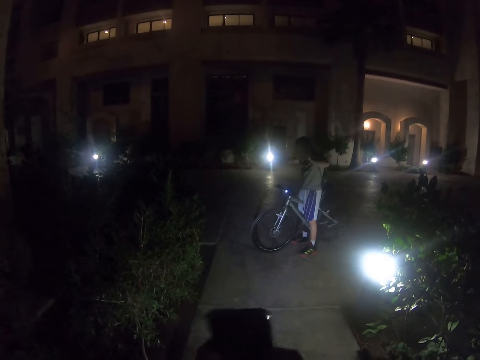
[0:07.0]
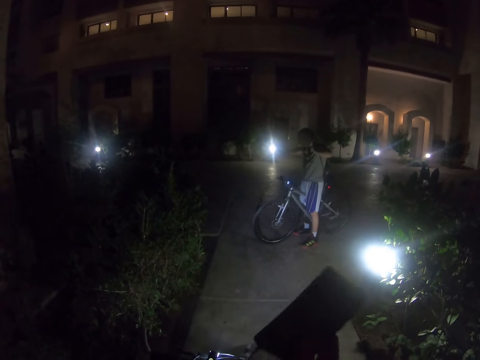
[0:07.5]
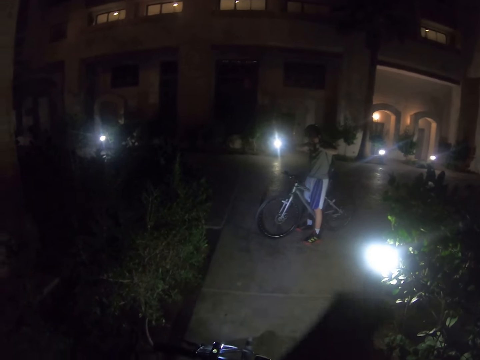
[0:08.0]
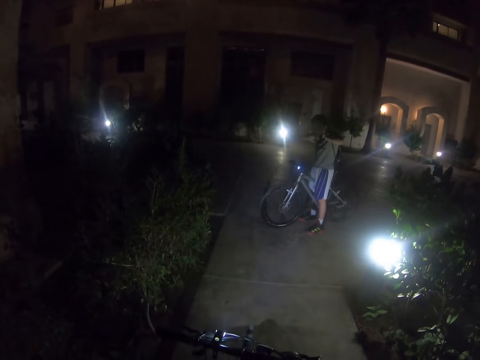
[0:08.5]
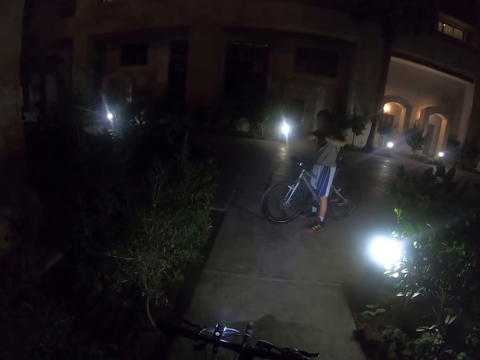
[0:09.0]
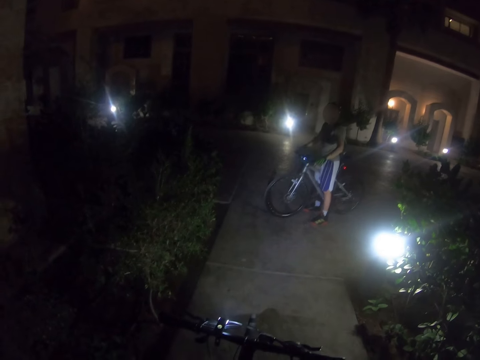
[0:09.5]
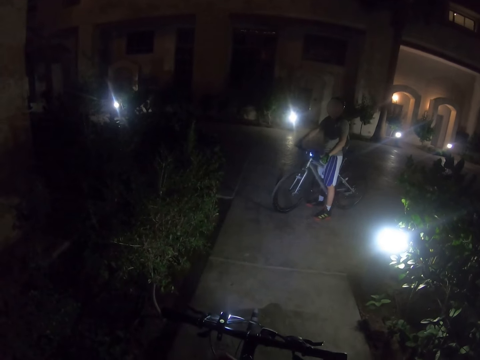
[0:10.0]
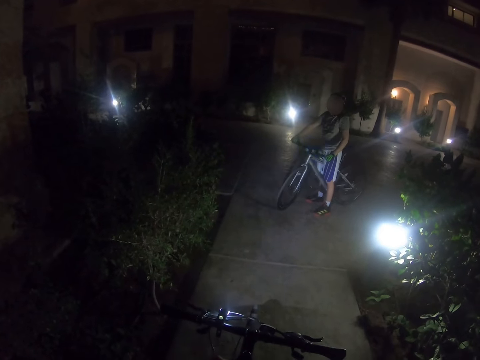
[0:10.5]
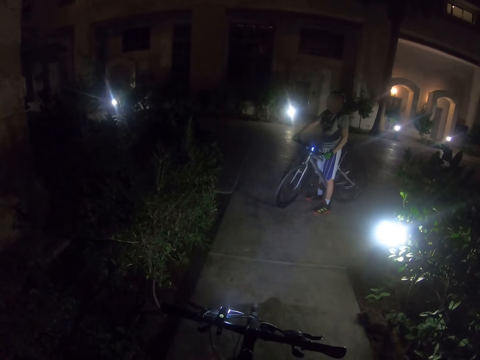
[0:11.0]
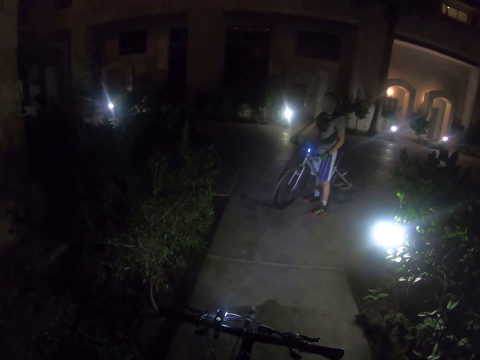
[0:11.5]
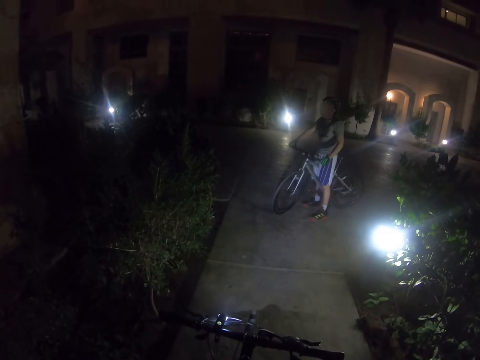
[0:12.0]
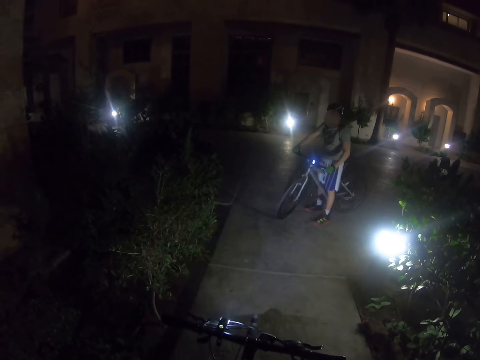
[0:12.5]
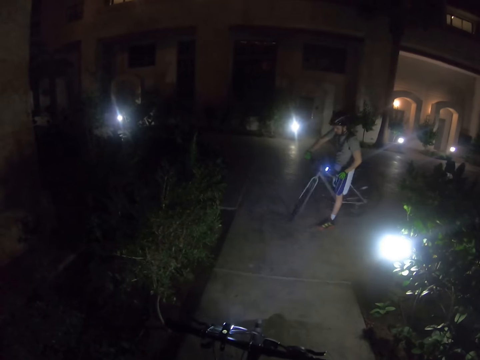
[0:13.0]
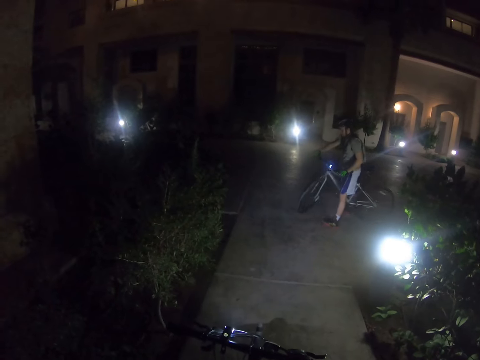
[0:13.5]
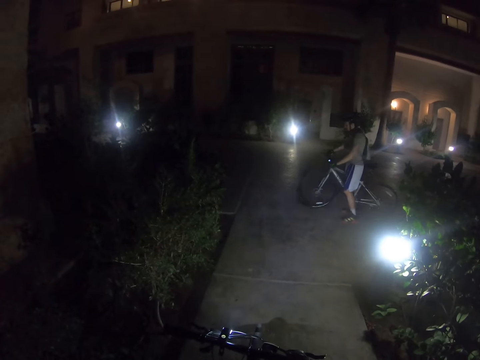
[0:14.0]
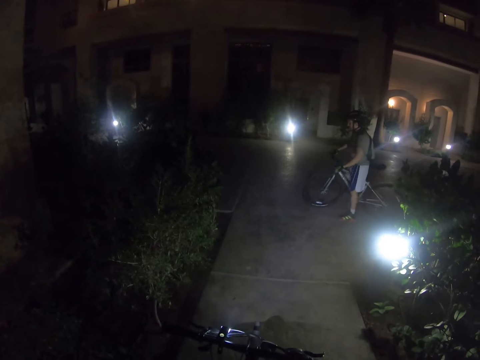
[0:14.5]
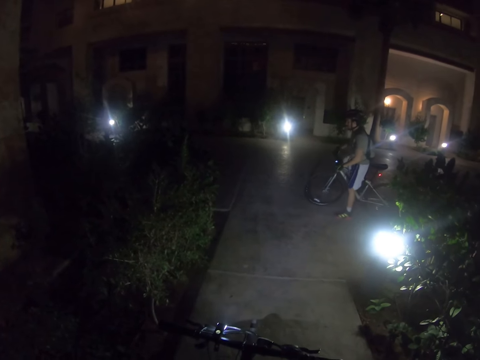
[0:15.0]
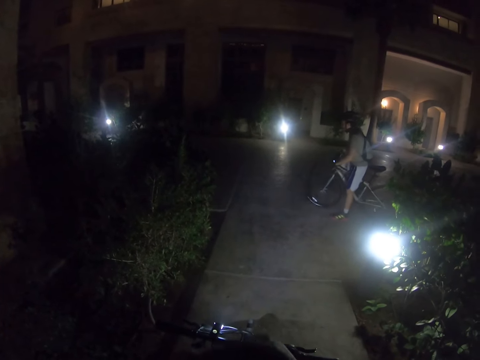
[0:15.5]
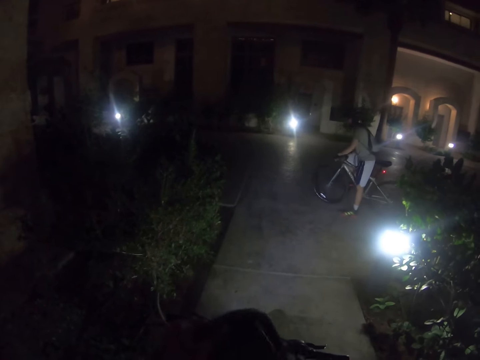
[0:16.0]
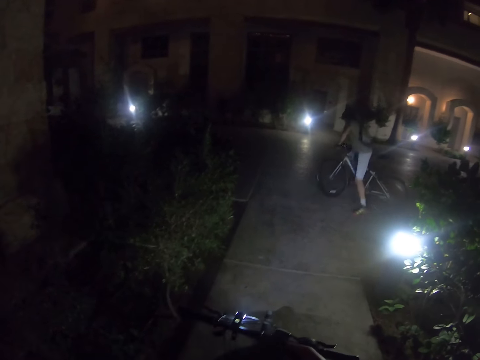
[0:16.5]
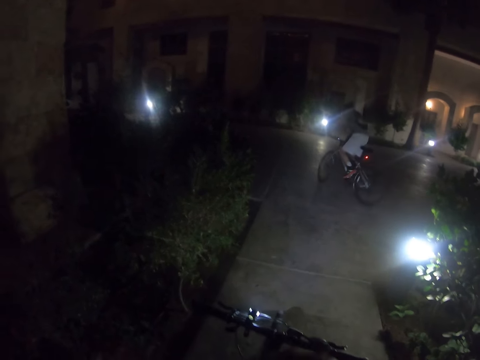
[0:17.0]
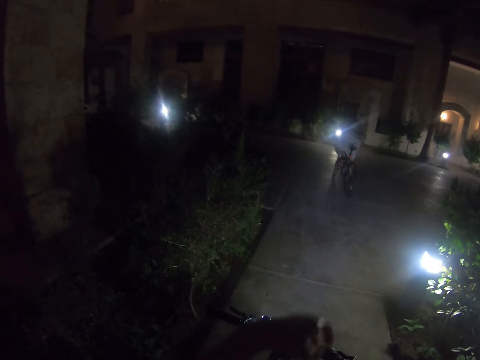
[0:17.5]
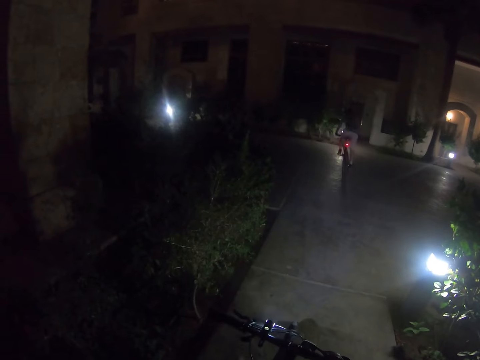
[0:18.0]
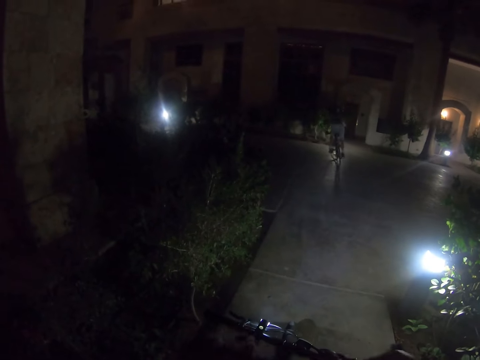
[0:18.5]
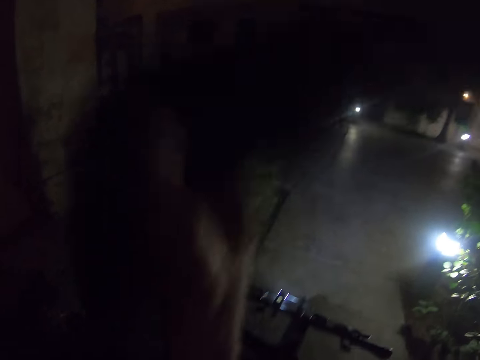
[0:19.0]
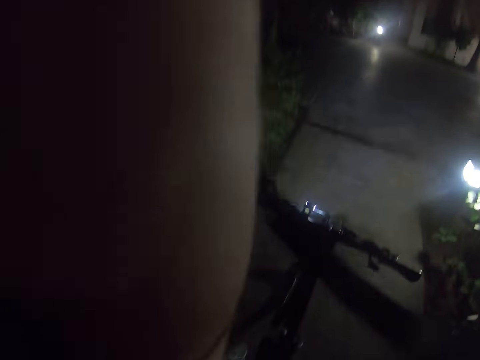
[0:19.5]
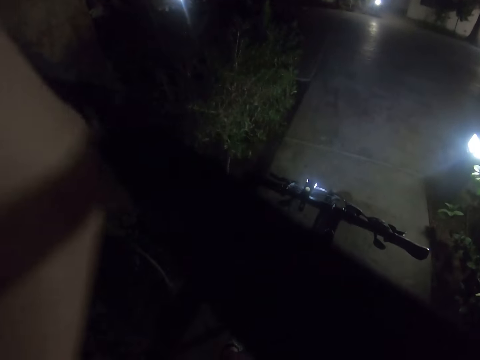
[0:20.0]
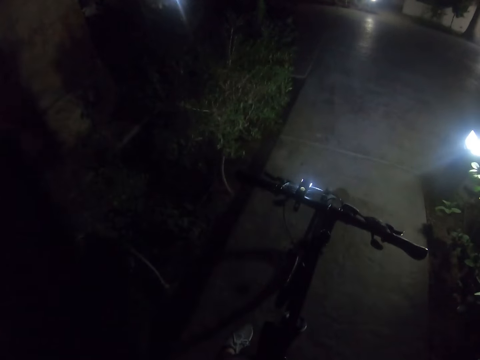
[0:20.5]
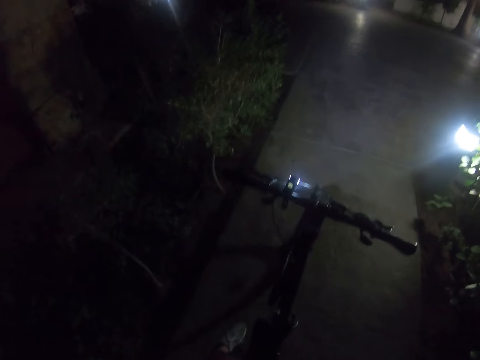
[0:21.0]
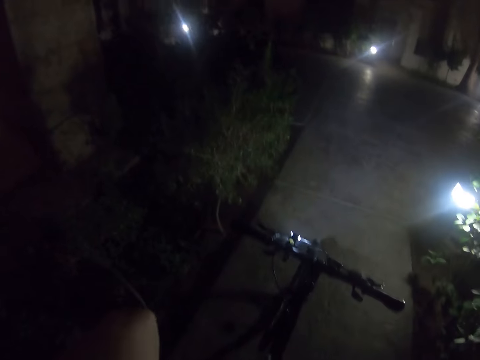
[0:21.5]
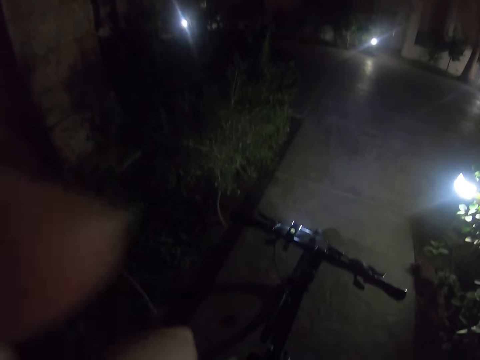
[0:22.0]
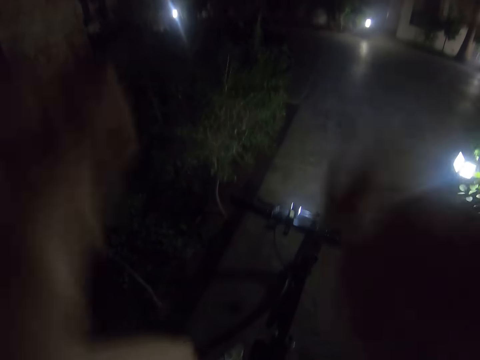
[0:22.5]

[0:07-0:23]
The camera wearer plucks an earphone from the phone. A person looks at the camera wearer. The person rides the bicycle. The camera wearer keeps the phone in the bag. He lifts up his left hand. He adjusts the camera.

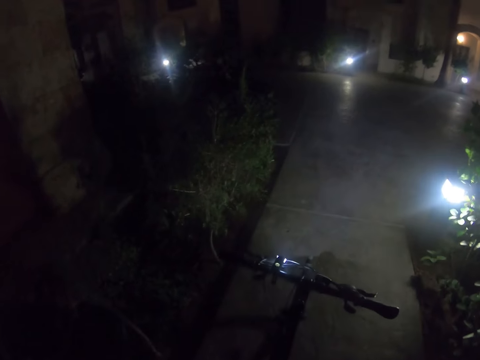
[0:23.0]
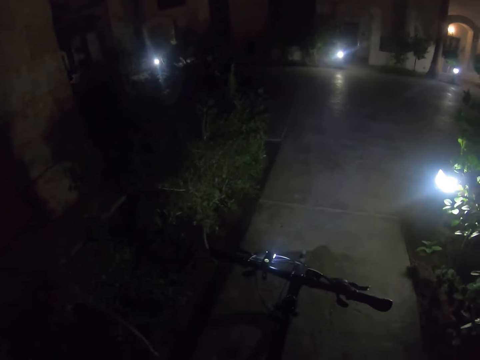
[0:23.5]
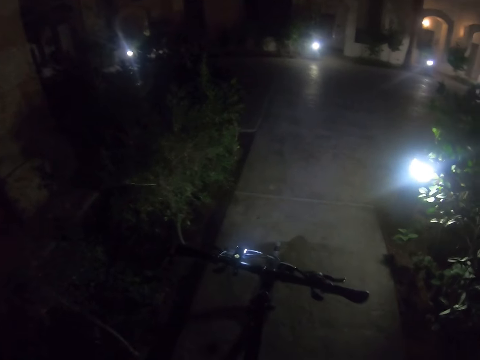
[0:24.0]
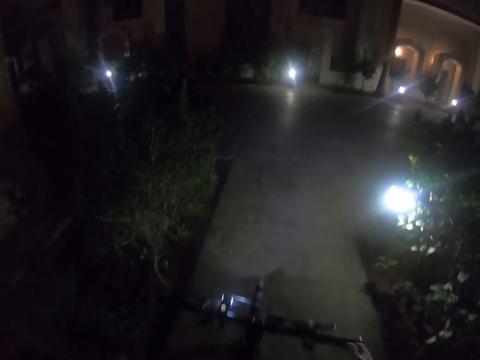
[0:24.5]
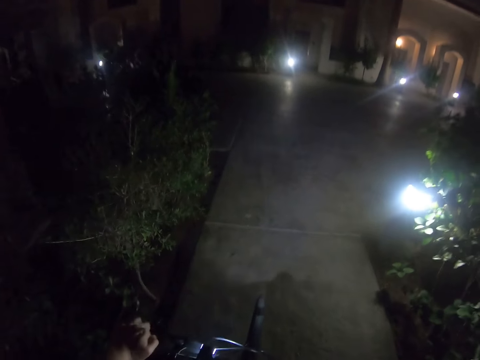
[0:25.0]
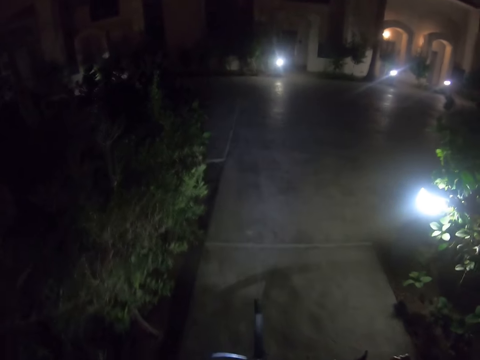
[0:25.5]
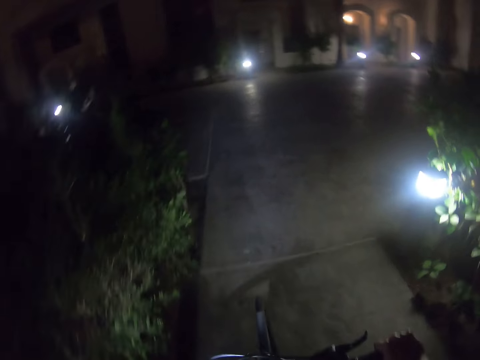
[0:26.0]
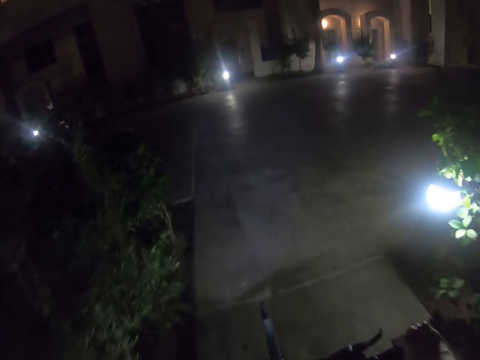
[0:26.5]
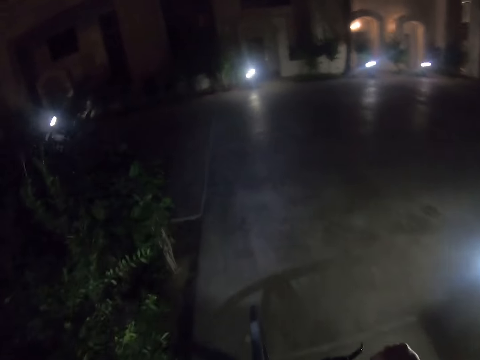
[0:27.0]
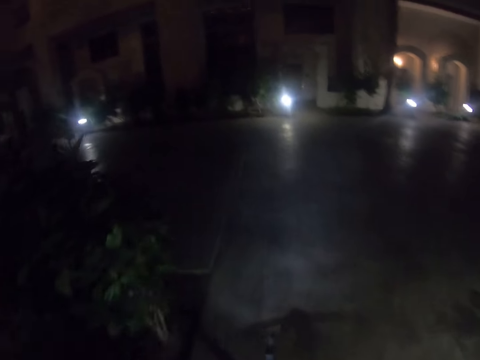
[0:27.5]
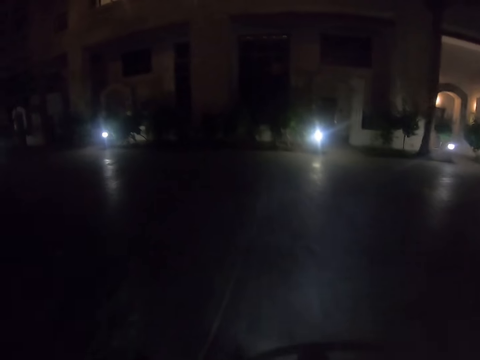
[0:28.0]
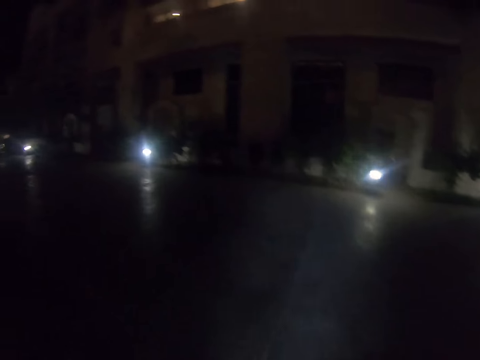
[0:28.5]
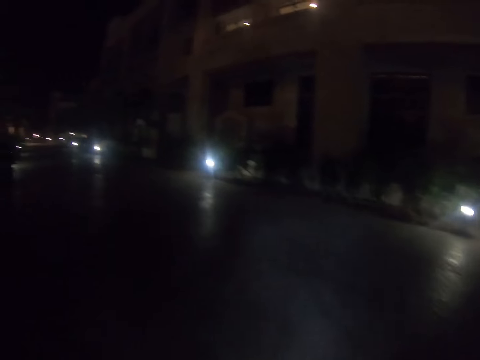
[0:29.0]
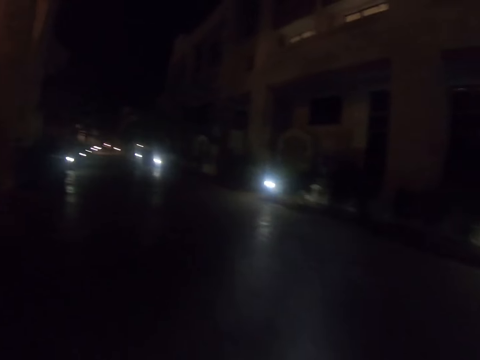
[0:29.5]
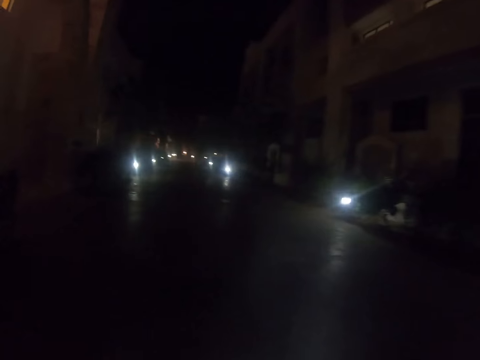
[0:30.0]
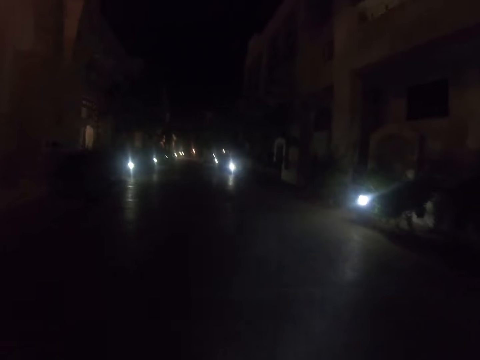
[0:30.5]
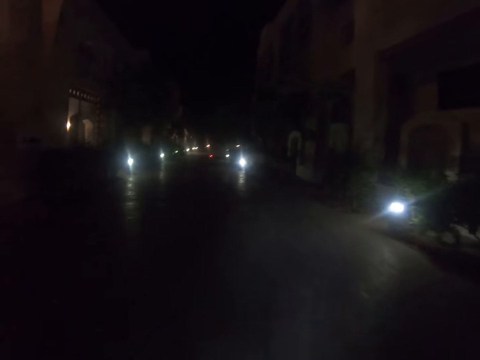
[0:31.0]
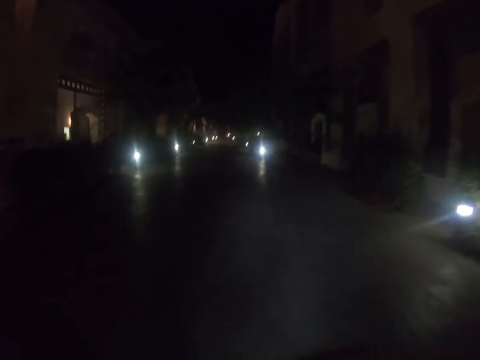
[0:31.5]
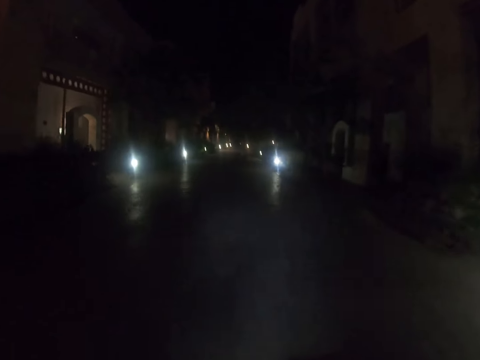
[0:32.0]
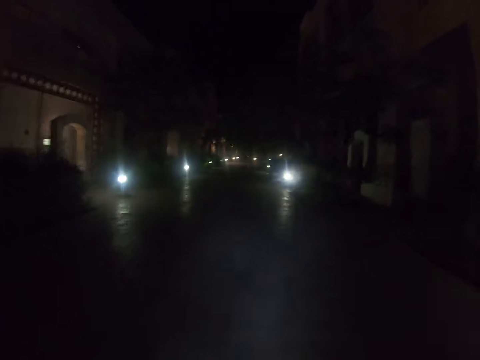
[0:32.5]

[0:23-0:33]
The camera wearer holds the bicycle steering with both his hands. He starts riding the bicycle.
